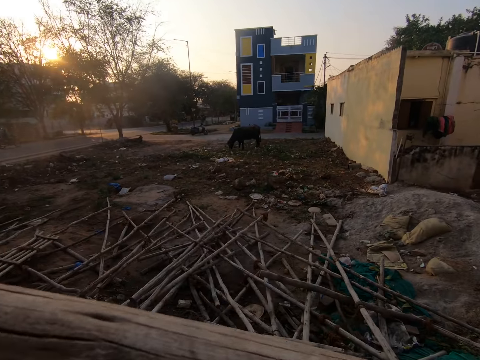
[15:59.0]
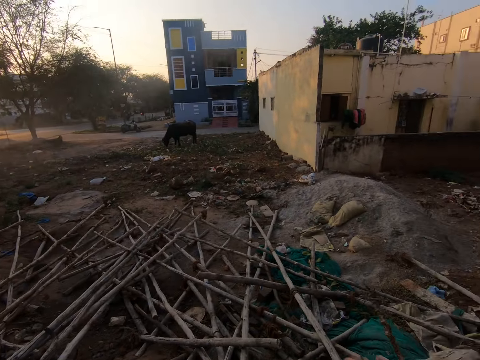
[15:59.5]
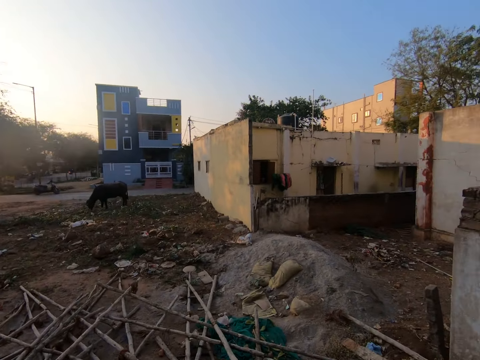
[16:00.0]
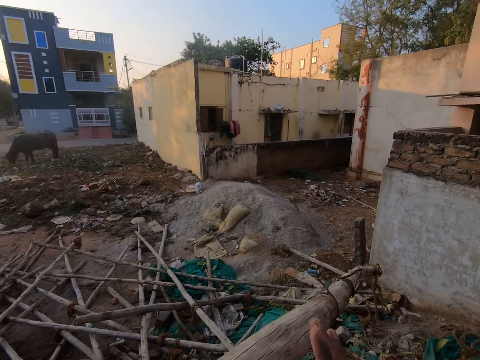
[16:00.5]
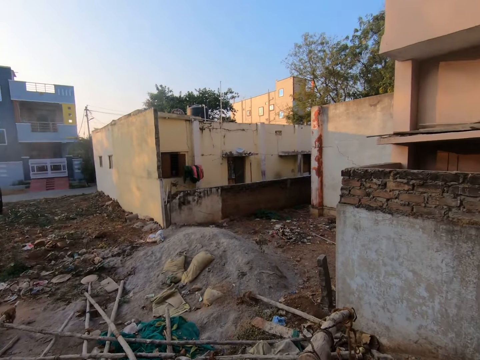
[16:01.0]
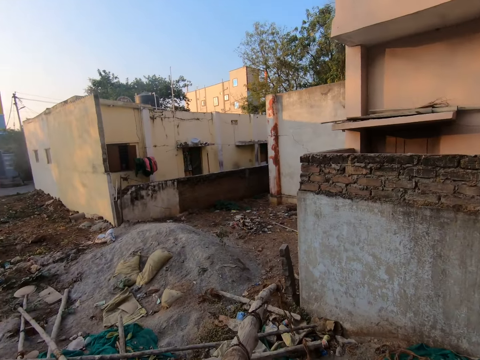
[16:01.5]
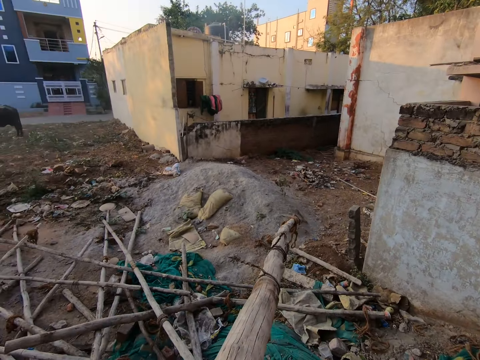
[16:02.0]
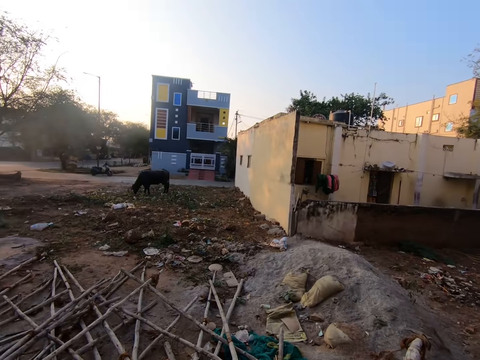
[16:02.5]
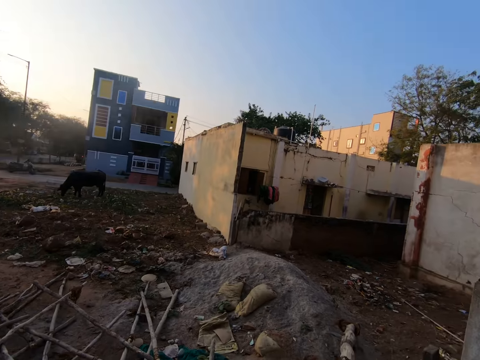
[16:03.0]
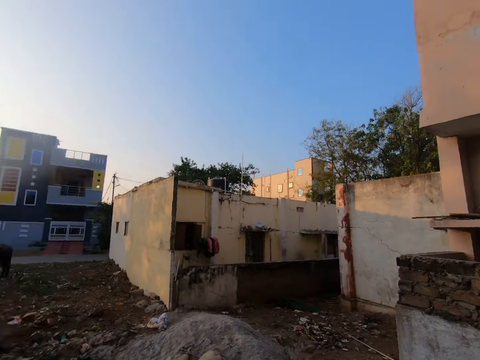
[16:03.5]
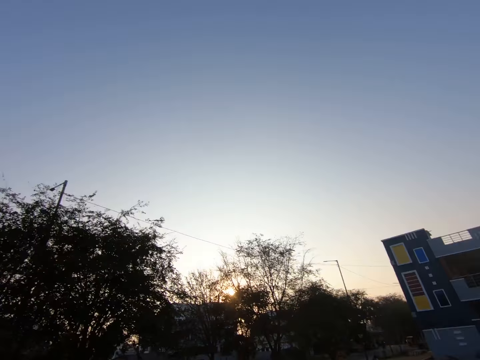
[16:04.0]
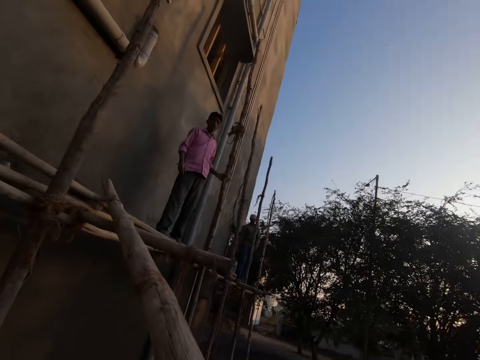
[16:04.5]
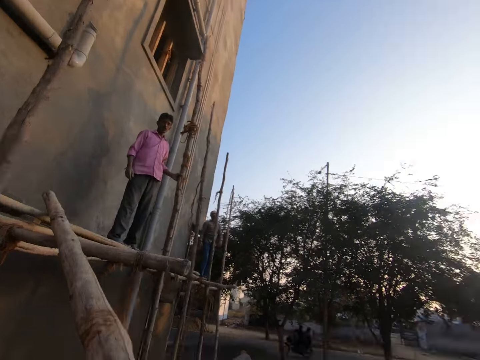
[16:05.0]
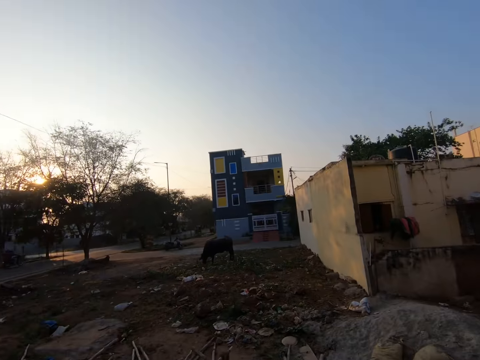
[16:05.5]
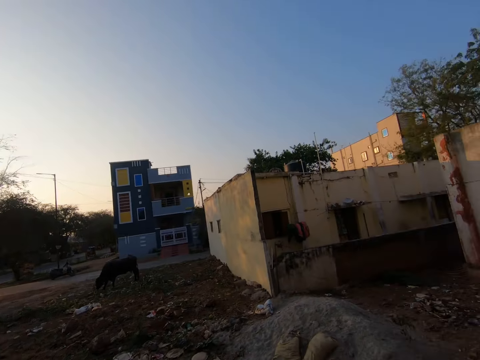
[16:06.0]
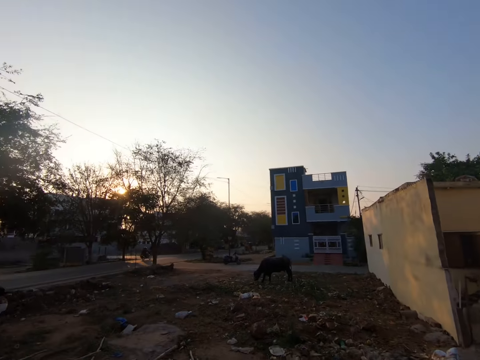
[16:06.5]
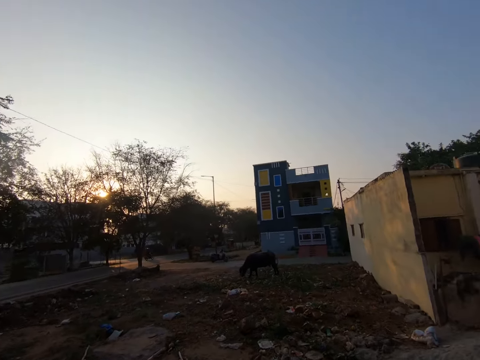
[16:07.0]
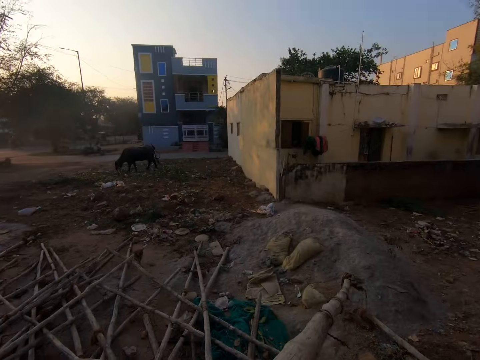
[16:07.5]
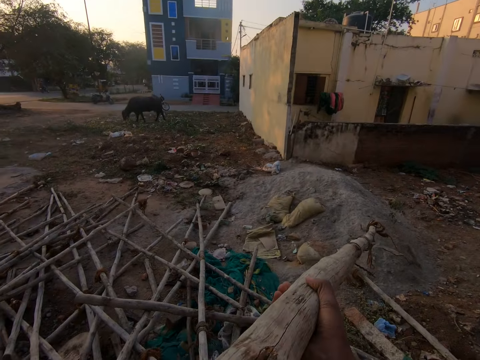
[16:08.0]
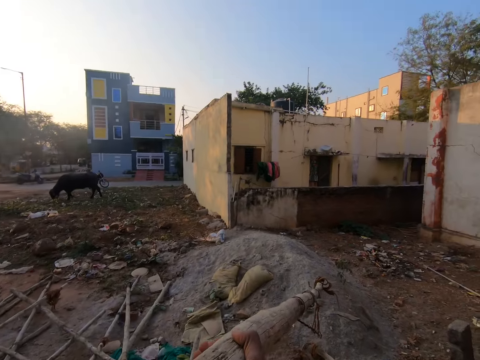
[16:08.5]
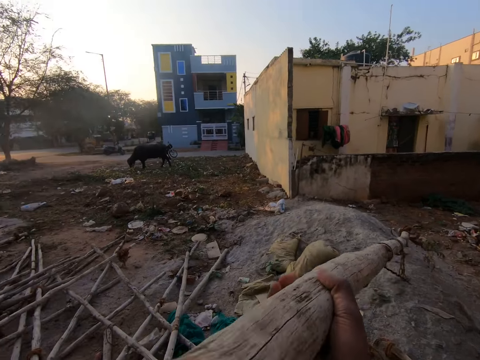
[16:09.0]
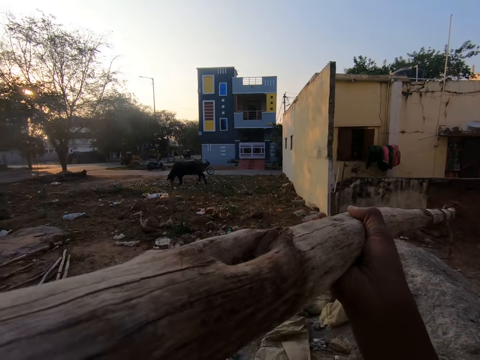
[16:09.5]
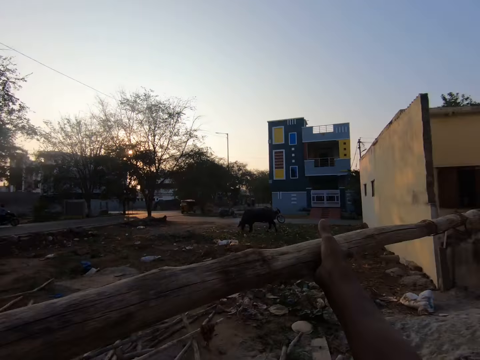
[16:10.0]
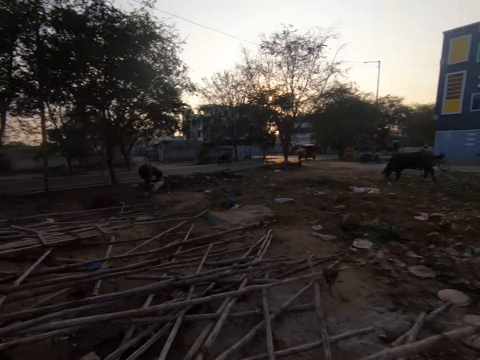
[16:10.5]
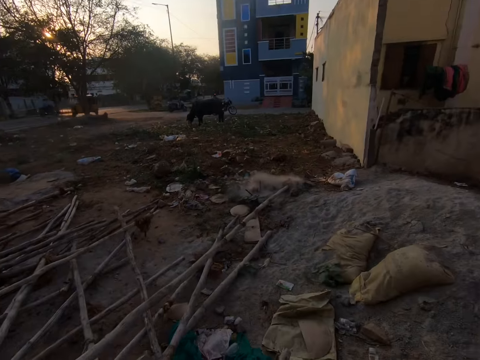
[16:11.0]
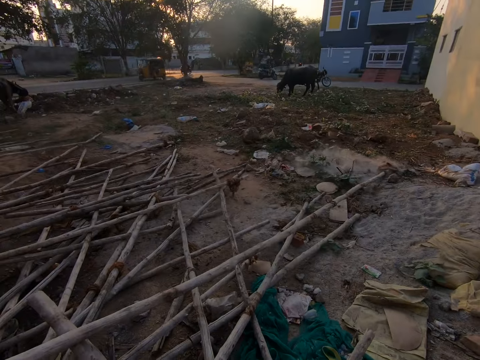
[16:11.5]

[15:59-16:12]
The camera wearer drops the construction pole to the ground.

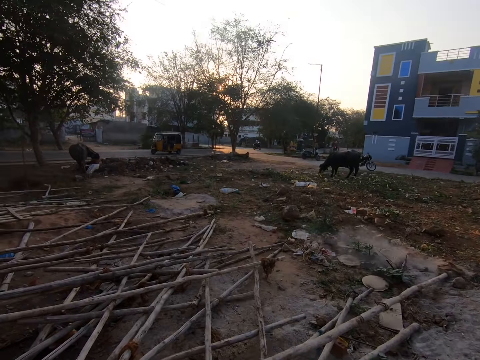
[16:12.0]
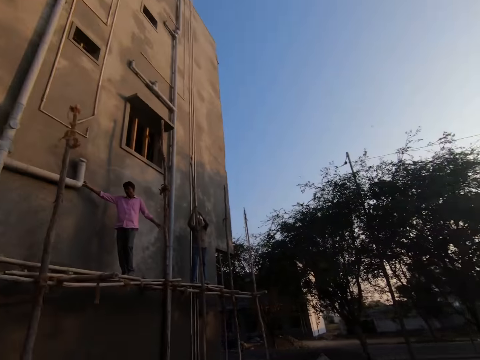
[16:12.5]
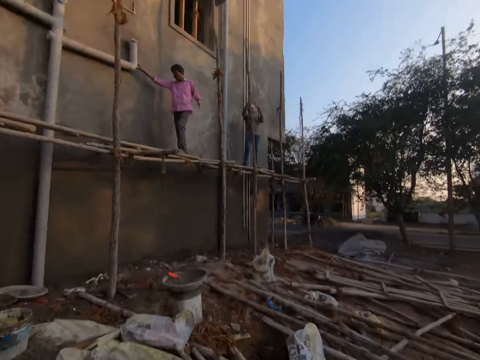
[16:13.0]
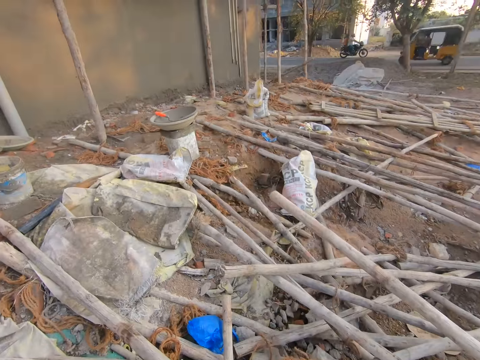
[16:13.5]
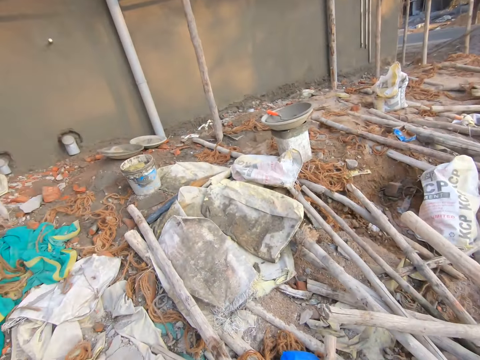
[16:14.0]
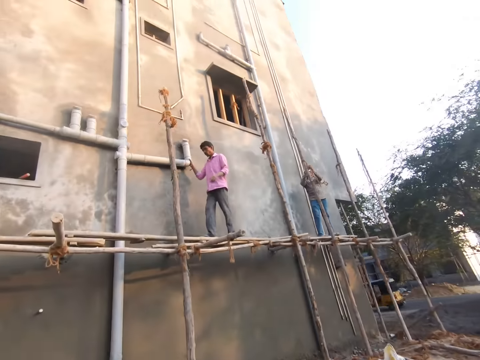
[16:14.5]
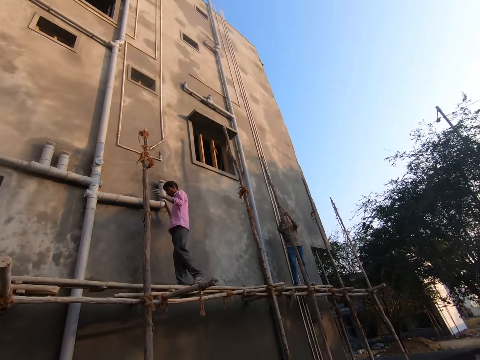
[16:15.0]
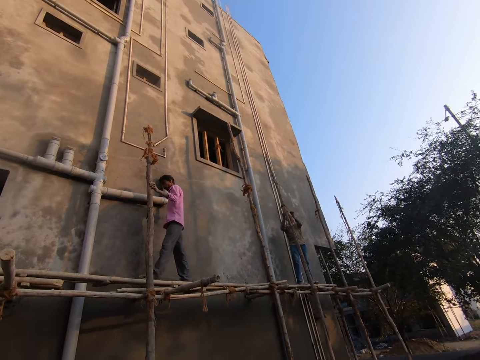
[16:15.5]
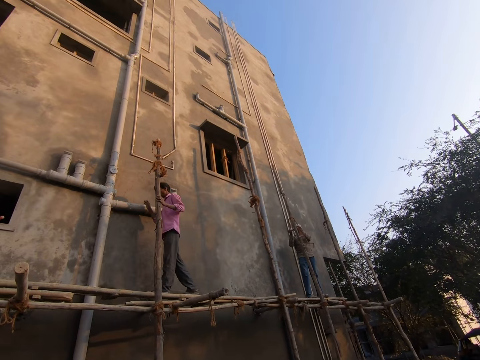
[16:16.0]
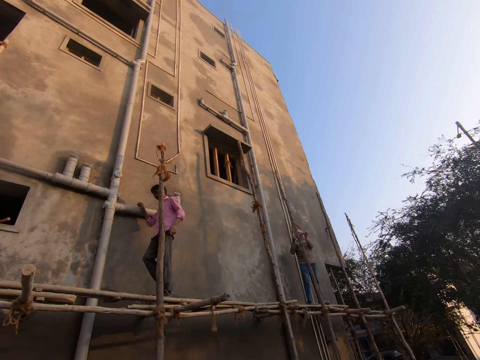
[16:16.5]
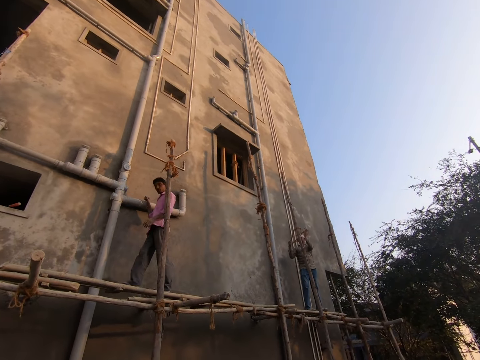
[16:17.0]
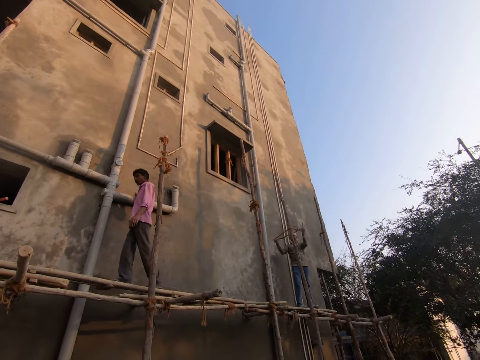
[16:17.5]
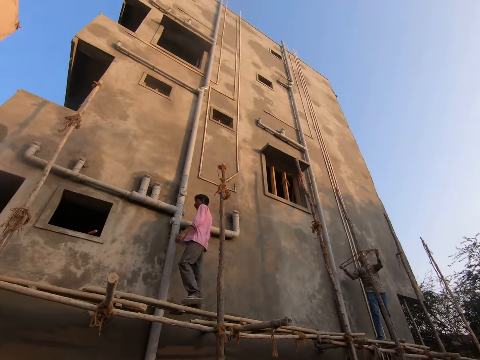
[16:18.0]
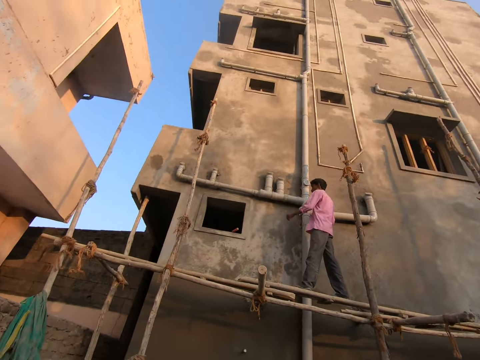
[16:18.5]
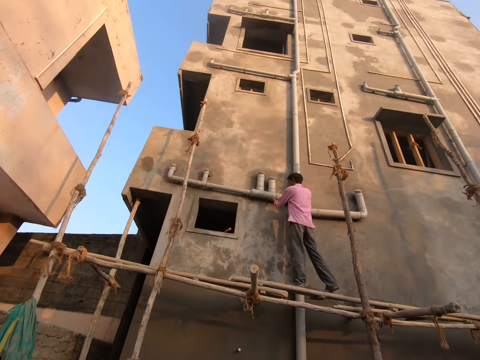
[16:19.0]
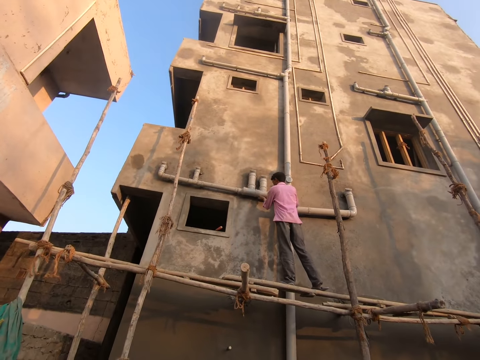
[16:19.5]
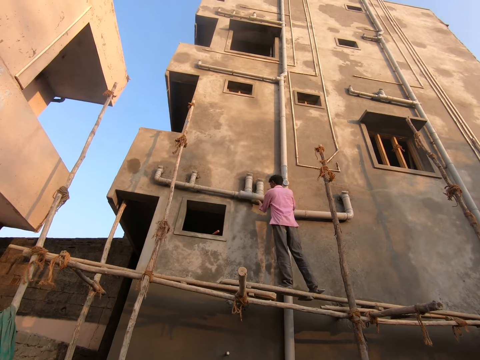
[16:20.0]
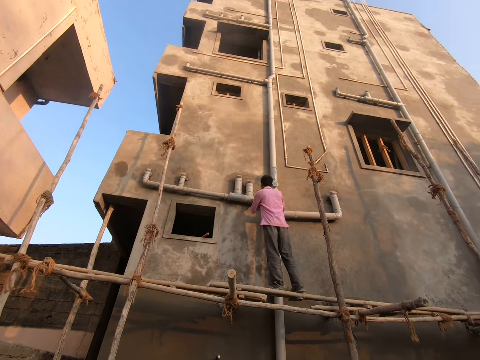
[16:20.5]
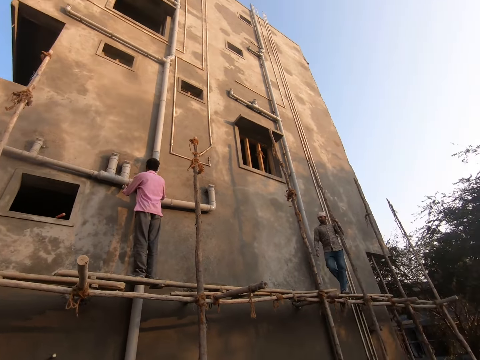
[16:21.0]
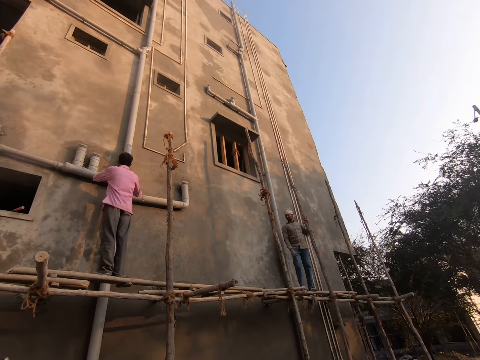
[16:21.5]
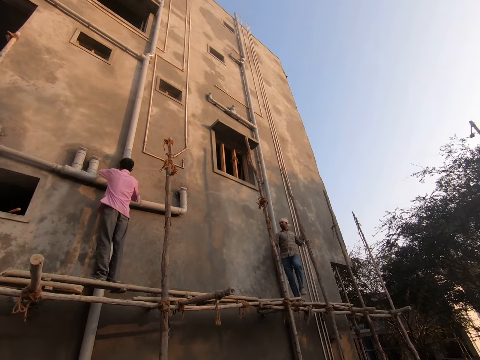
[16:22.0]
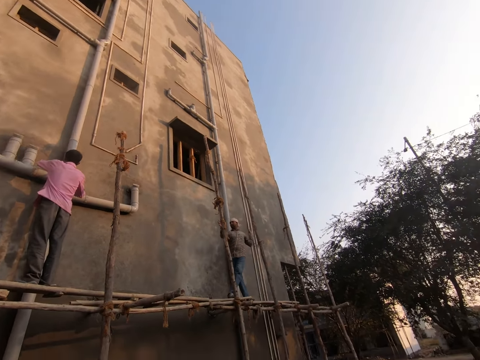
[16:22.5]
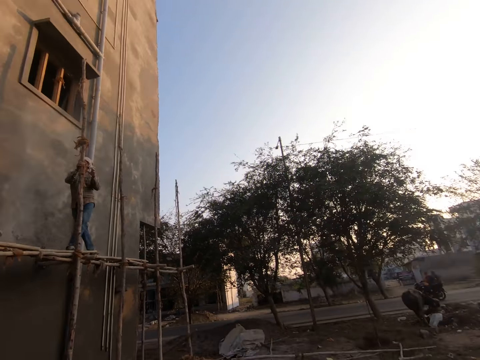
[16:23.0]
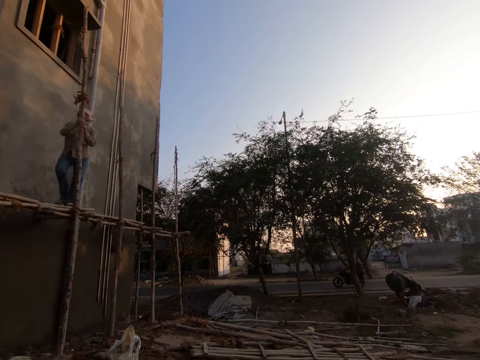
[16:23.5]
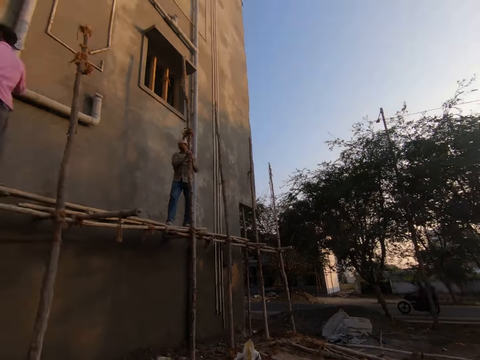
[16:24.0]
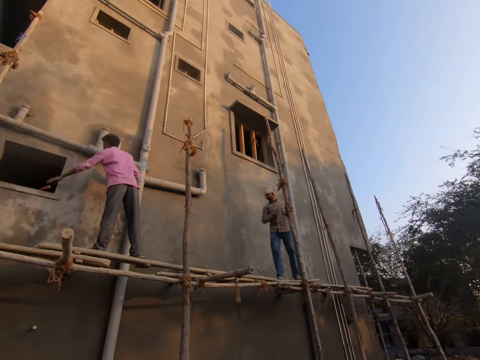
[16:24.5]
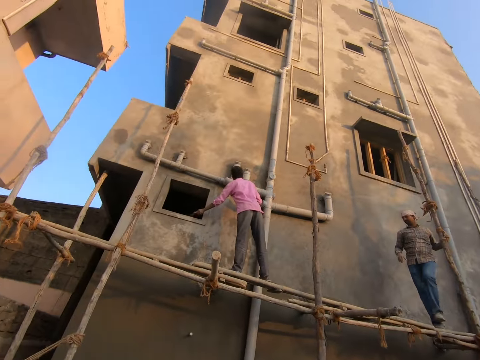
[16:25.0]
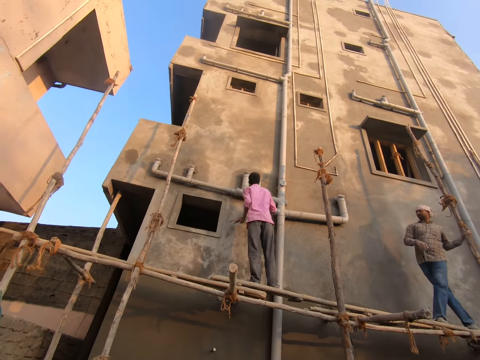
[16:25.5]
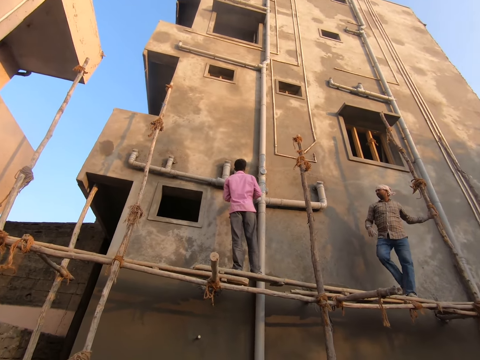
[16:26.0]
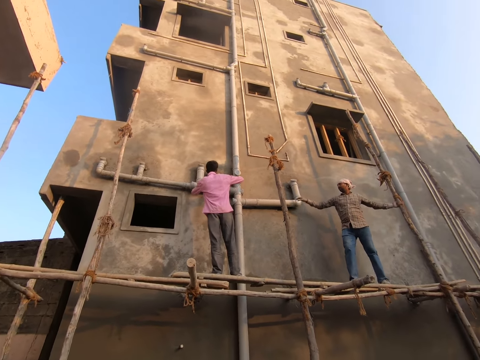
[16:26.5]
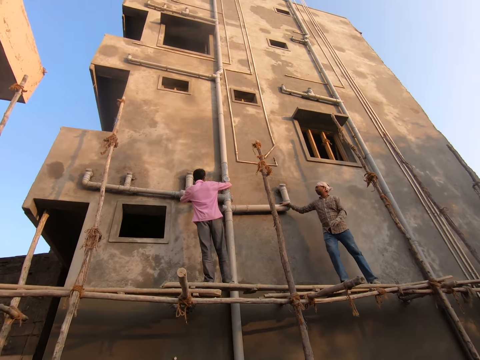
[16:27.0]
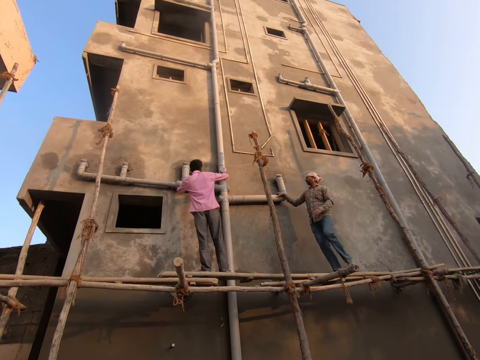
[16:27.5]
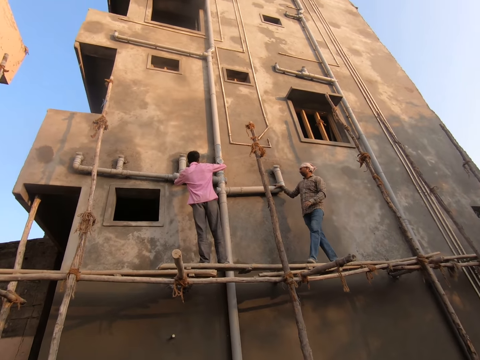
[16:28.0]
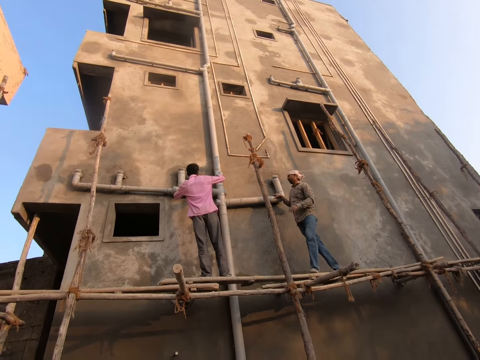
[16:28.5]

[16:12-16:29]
The camera wearer looks around the construction pole. A man walks on the scaffold. Another male adjusts the construction pole. The camera wearer converses with the other male. The man touches drainage pipes. The man adjusts the pipes. The other male walks along the construction pole. The man takes a trowel from the window. He hits the storage pipes with the trowel. The other male holds the pipe with his hand.
